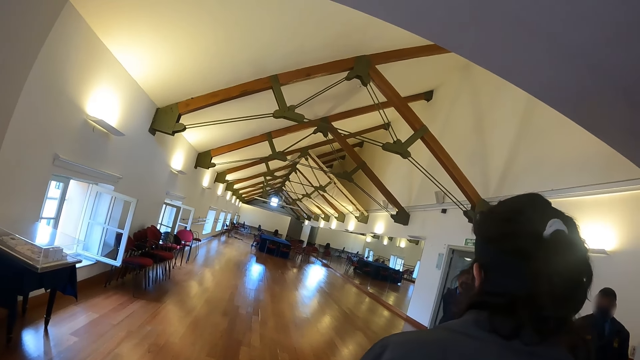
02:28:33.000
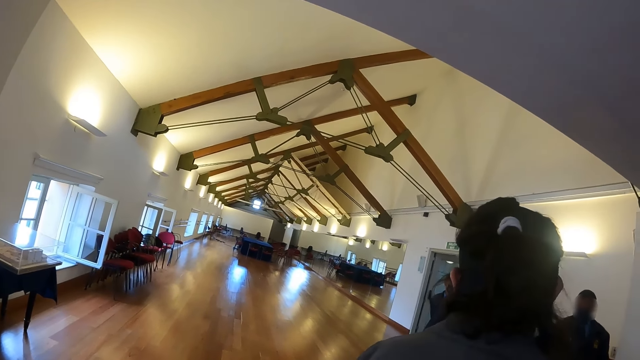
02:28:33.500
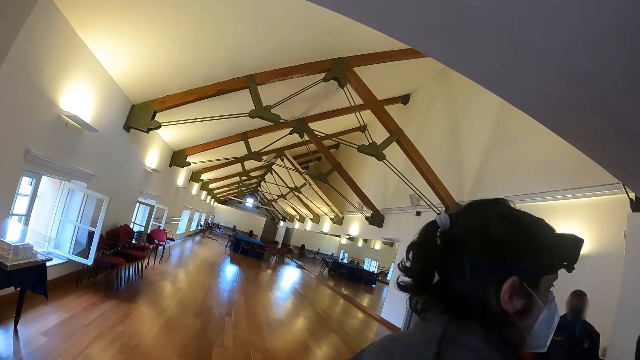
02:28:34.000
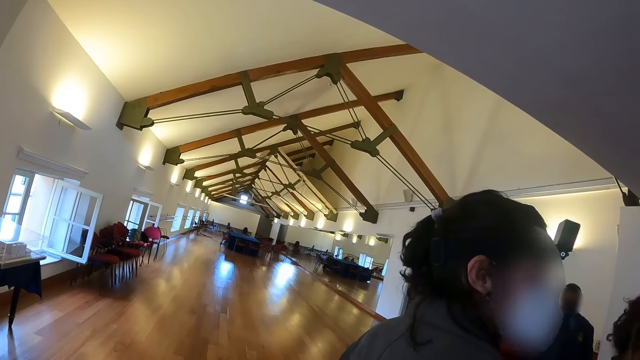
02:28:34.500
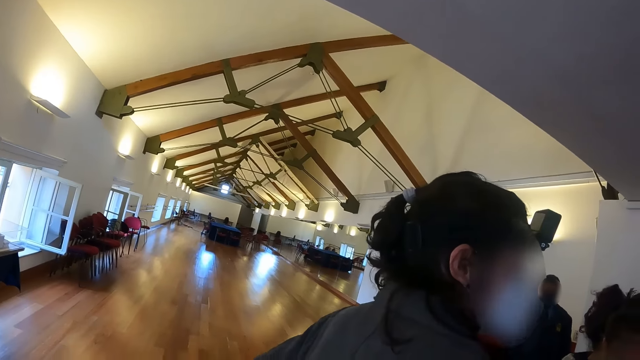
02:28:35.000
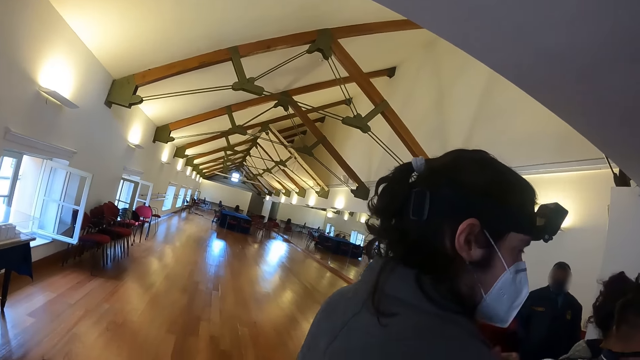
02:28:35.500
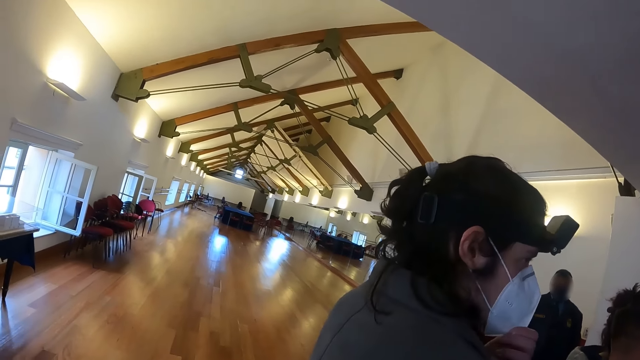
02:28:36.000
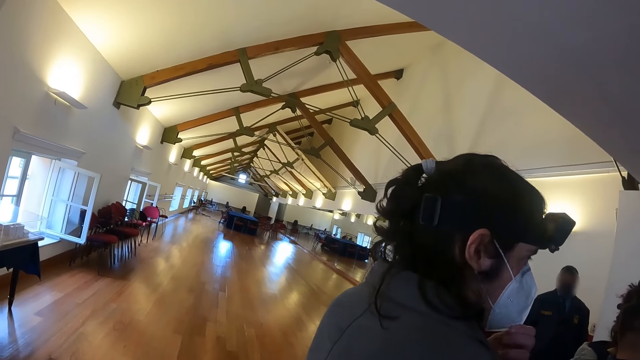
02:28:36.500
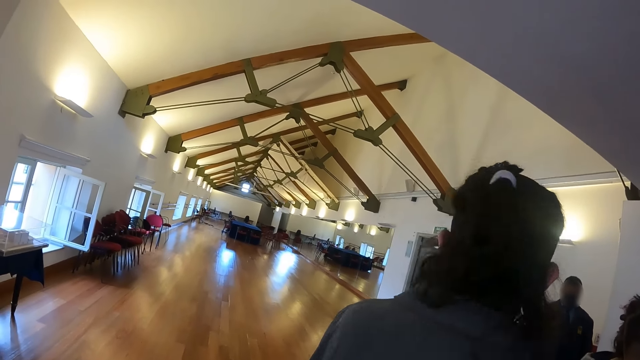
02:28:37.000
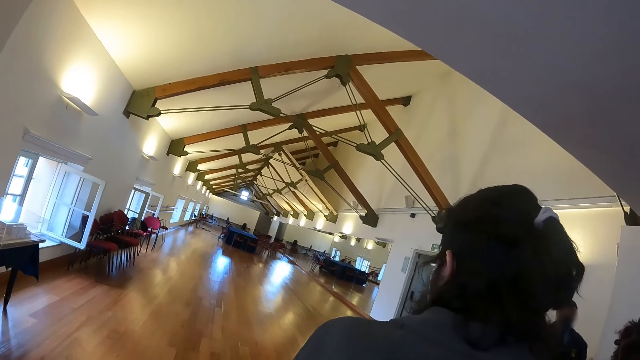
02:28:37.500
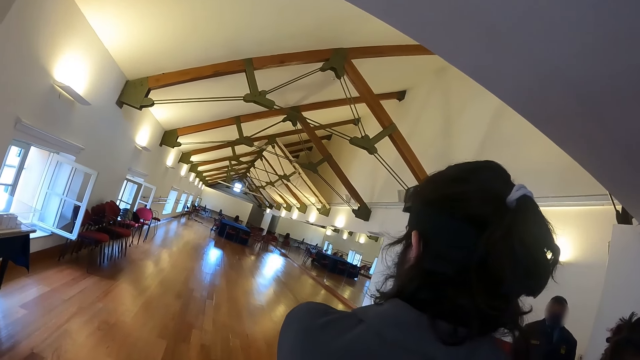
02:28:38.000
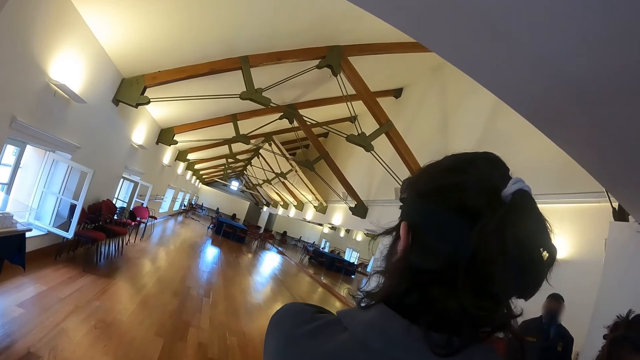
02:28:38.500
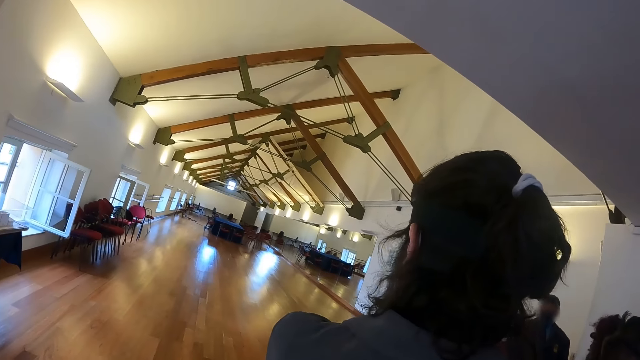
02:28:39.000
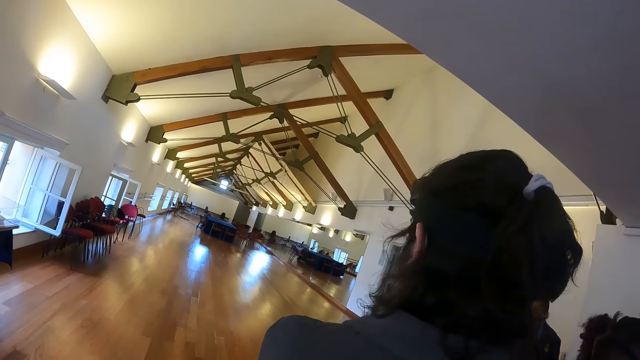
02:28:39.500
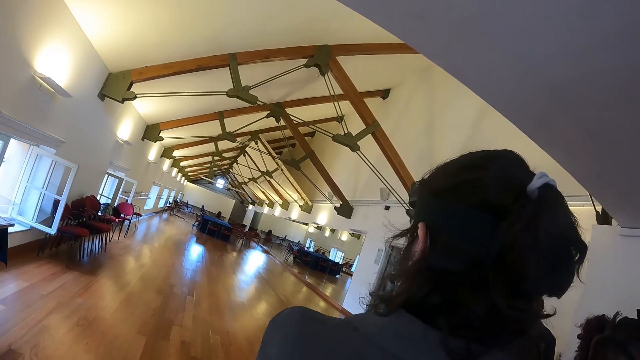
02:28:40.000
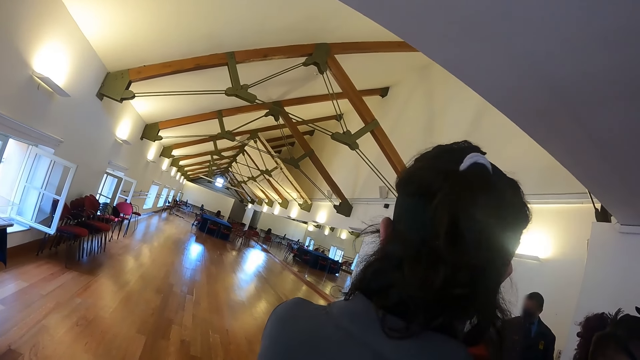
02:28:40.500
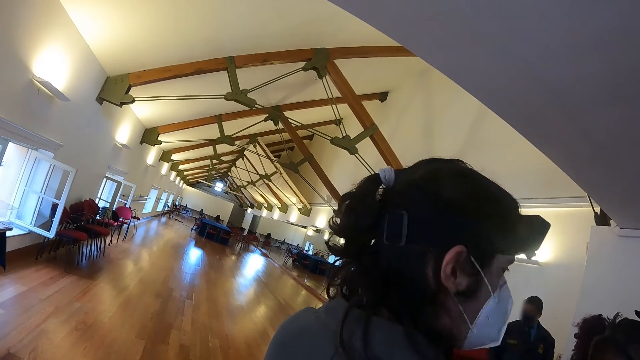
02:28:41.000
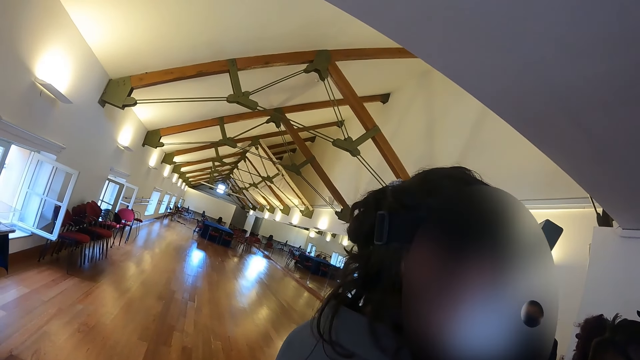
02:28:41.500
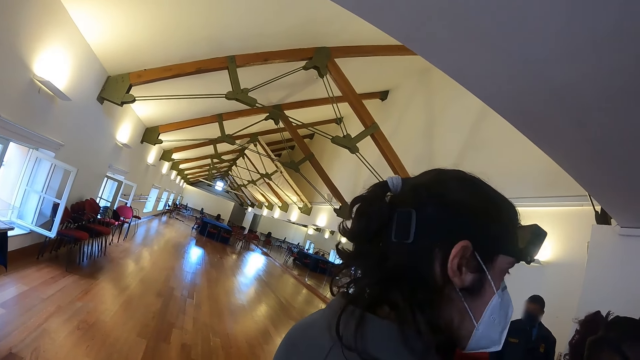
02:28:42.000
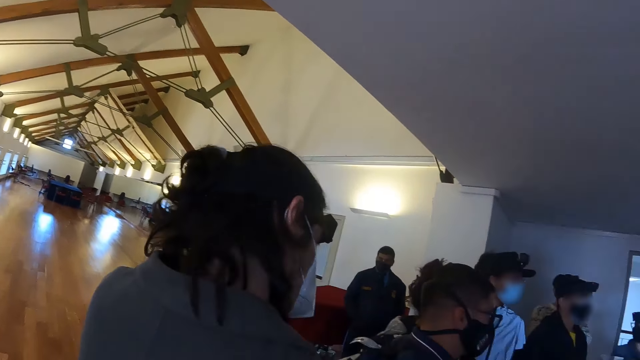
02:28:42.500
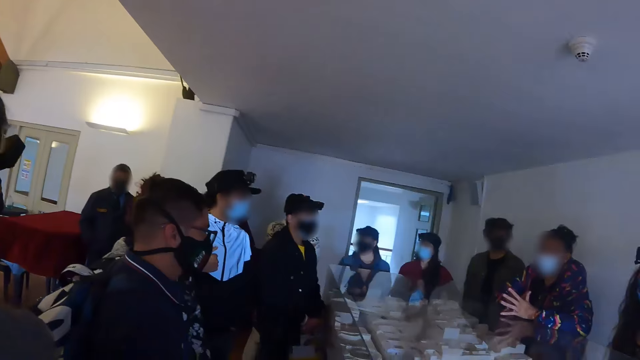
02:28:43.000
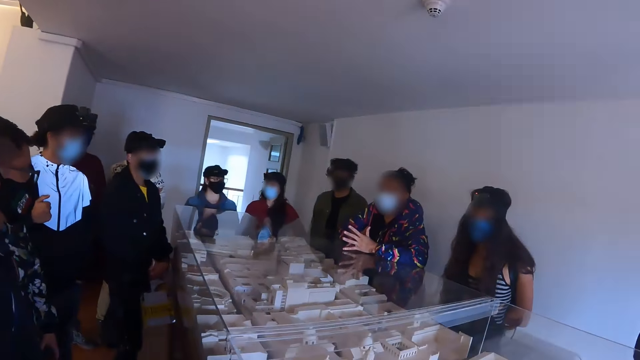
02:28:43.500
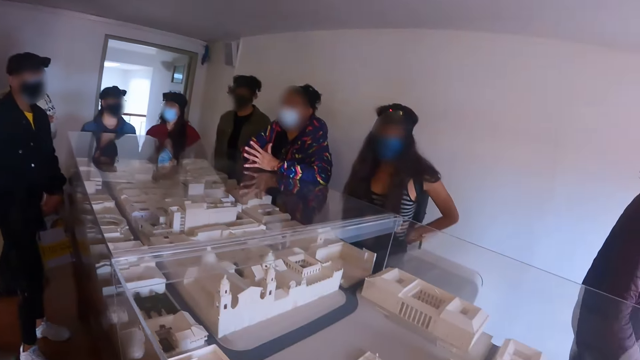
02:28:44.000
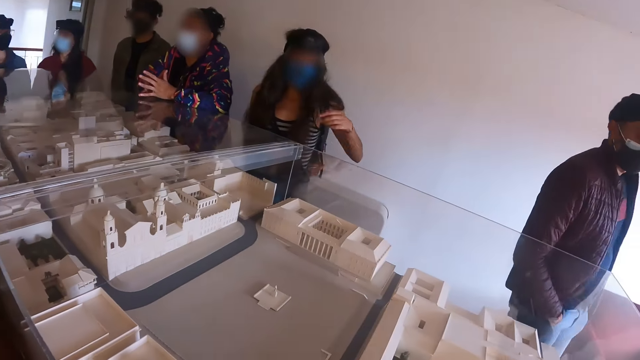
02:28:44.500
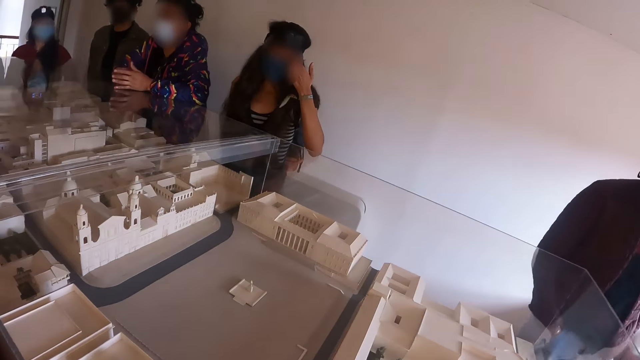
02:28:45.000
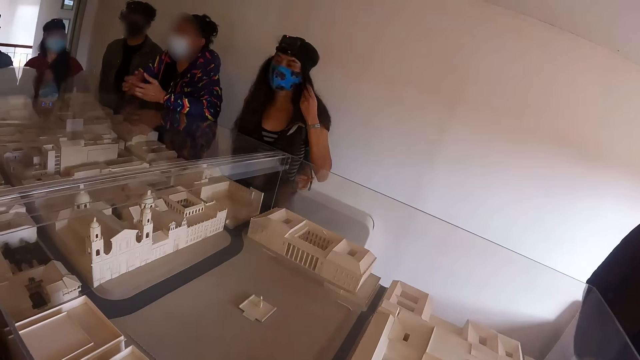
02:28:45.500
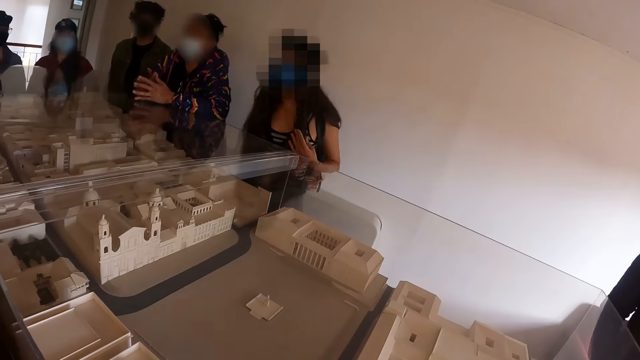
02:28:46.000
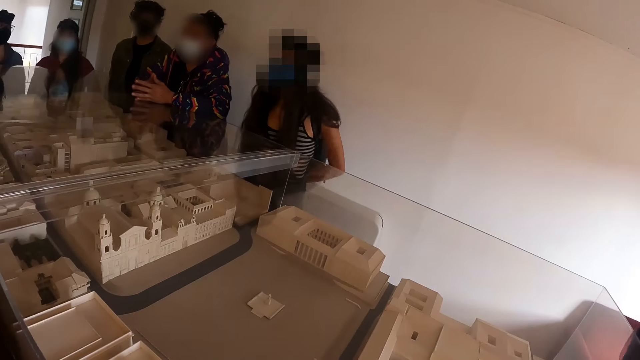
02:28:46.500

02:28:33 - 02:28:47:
The camera wearer looks at a person. A man adjusts the face mask. The camera wearer looks around the hall. The man looks around. The camera wearer looks at the person. An instructor speaks to persons in the hall. The camera wearer looks at the instructor. A lady adjusts the face mask.

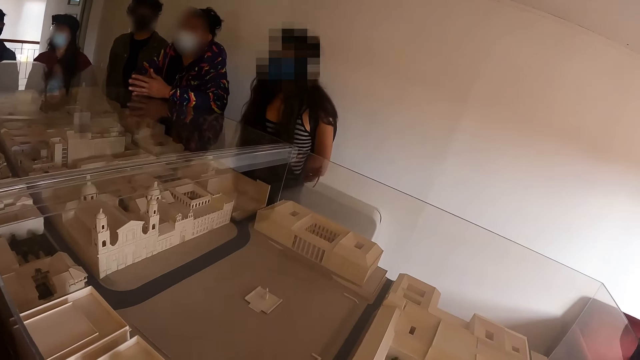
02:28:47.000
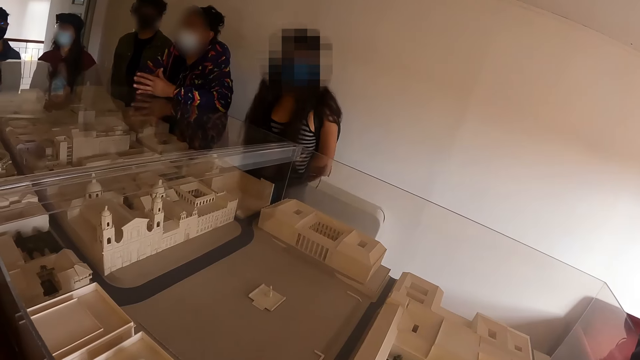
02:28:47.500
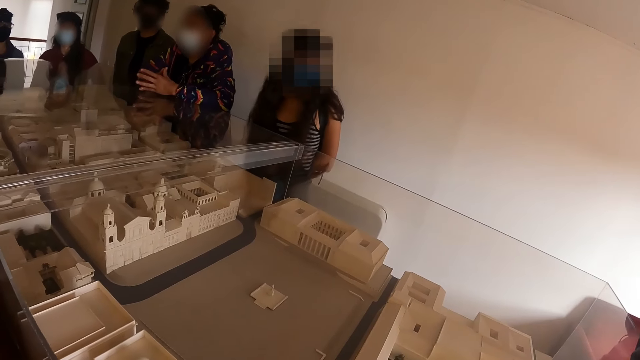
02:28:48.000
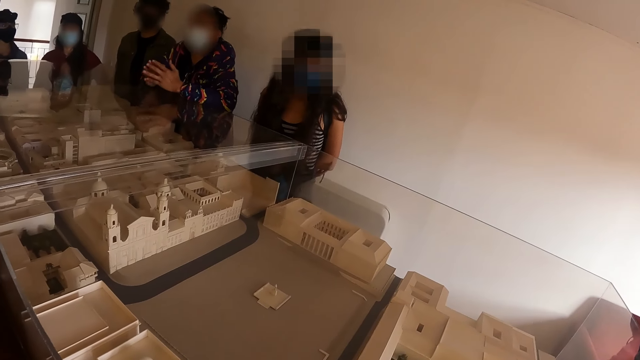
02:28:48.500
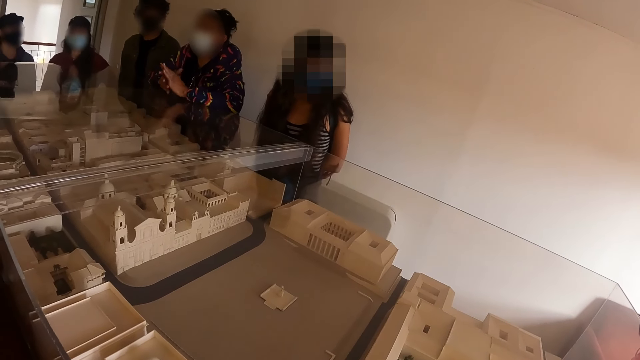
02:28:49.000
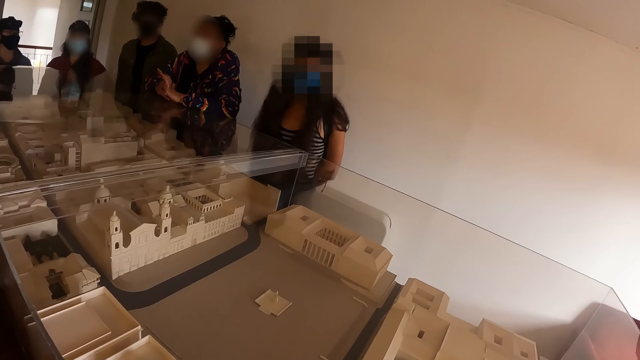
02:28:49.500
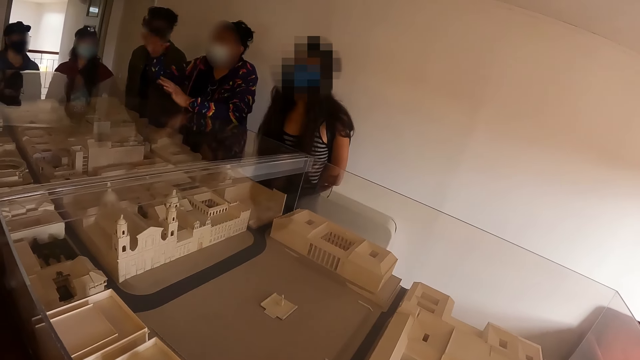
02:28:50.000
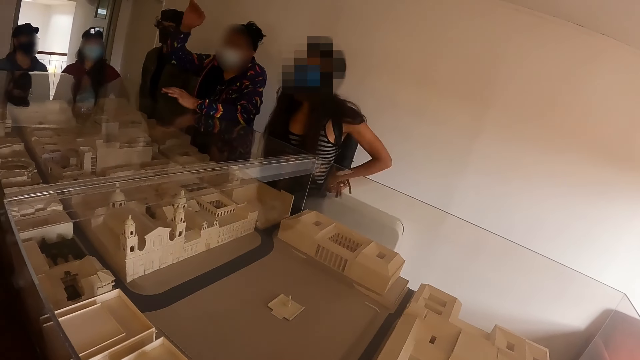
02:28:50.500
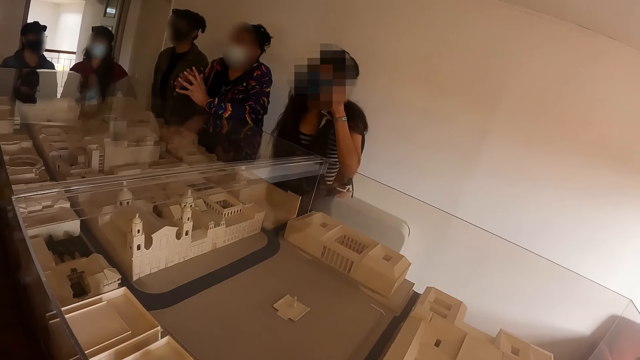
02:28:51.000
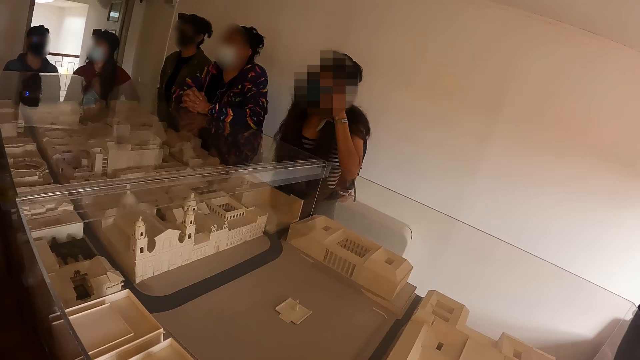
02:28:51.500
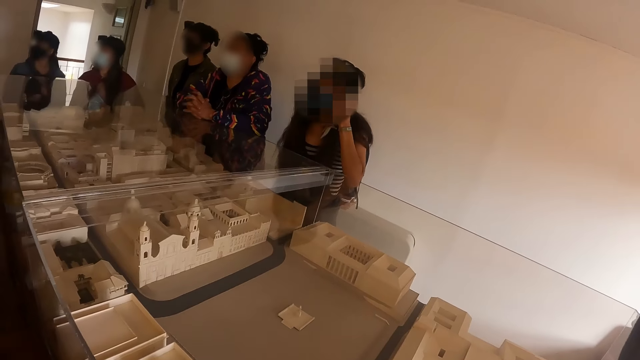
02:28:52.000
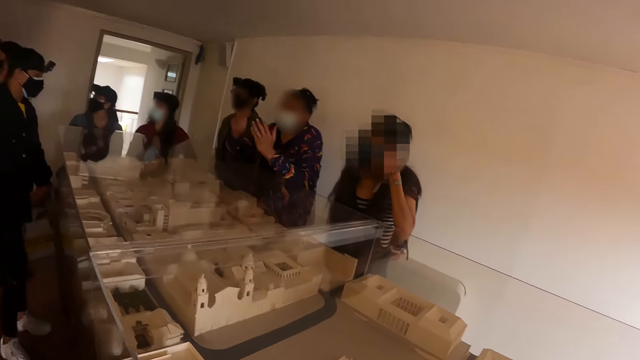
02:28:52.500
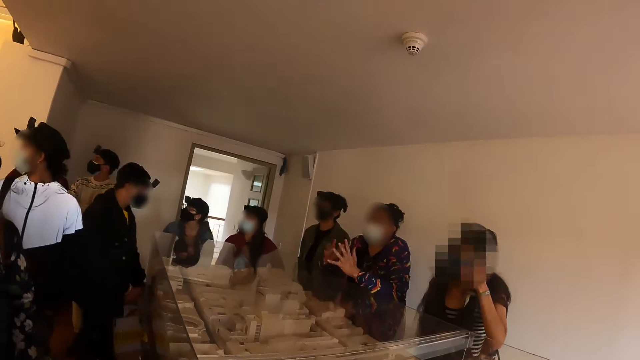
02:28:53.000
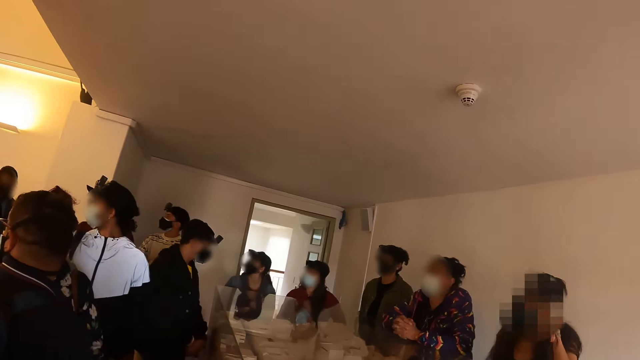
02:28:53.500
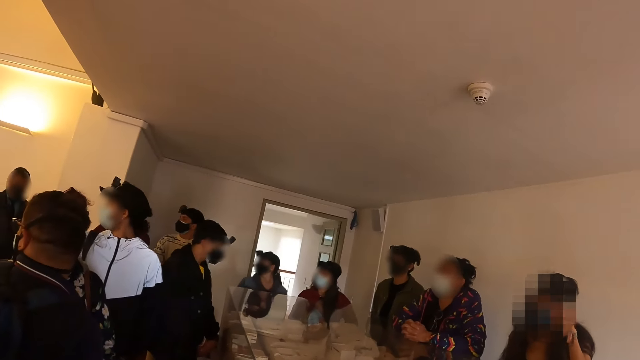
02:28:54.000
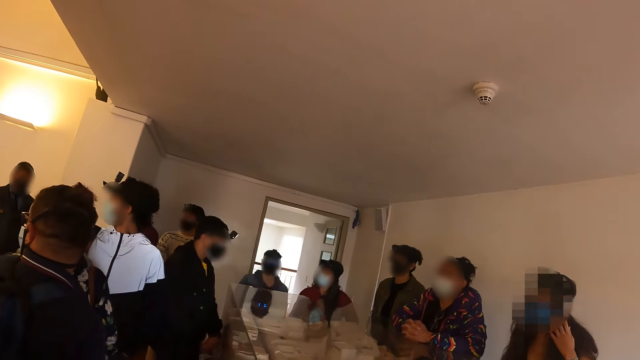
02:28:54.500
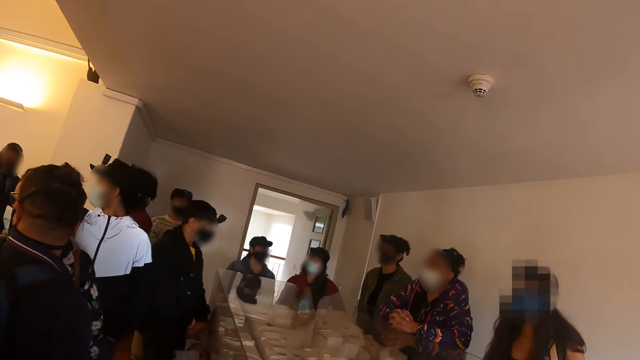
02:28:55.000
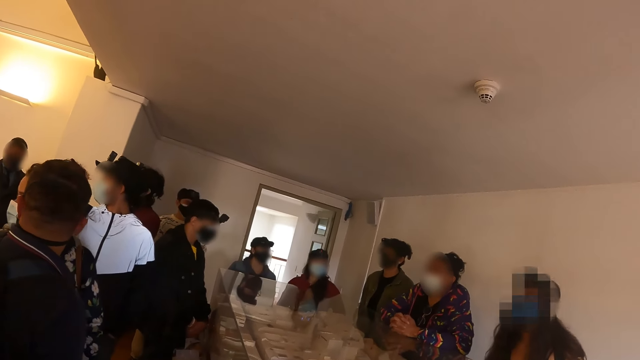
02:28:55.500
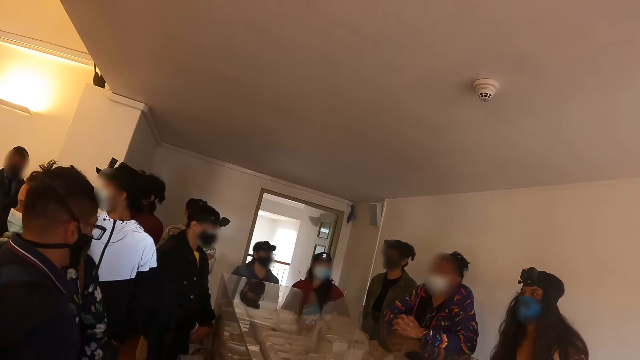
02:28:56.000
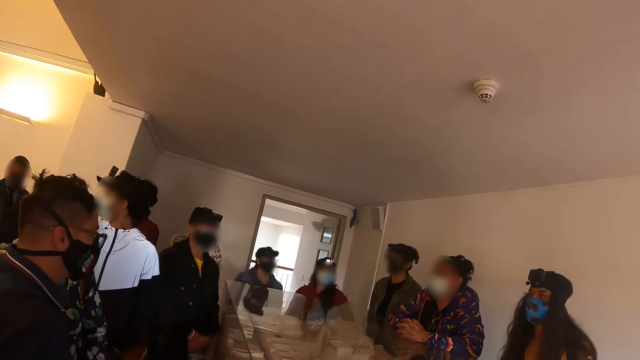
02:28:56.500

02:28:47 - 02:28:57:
The camera wearer stares at a lady. The lady communicates to men and ladies at the exhibition counter in the hall. The camera wearer looks around the hall.
